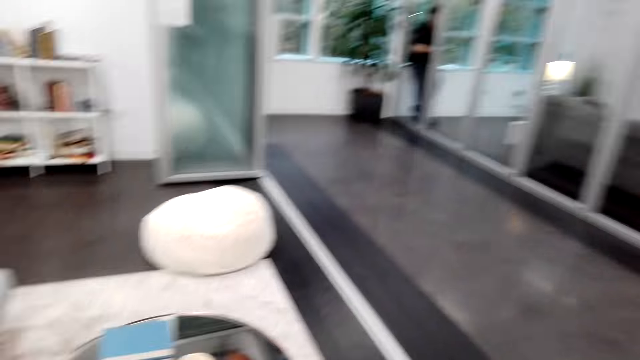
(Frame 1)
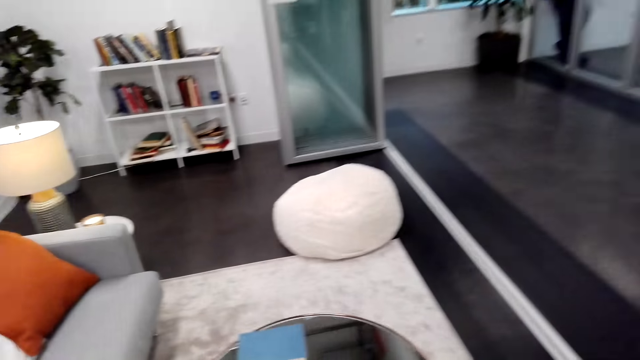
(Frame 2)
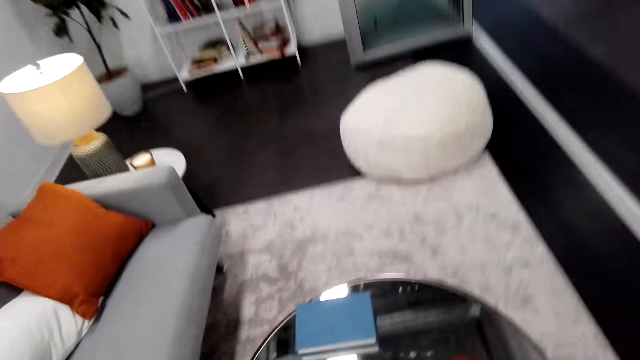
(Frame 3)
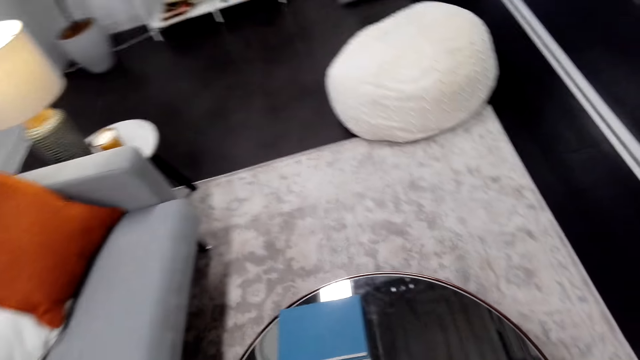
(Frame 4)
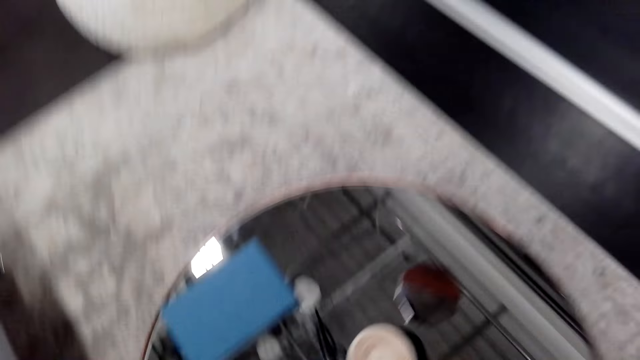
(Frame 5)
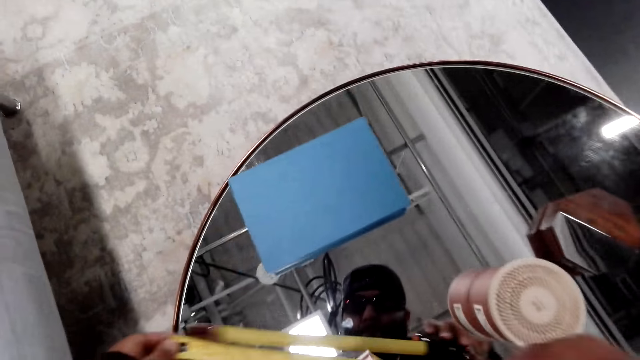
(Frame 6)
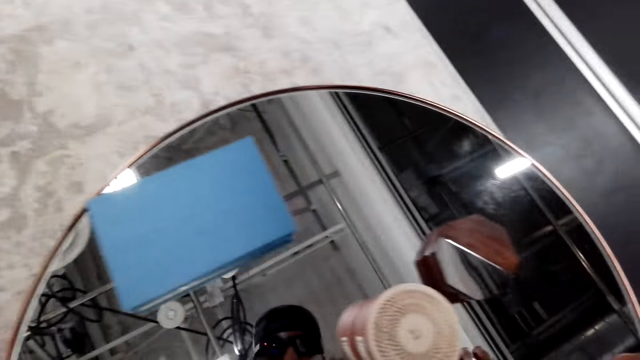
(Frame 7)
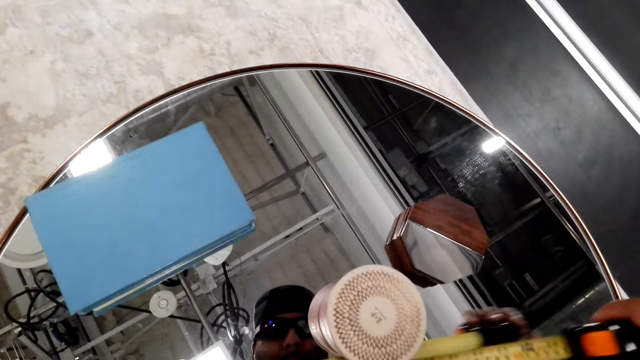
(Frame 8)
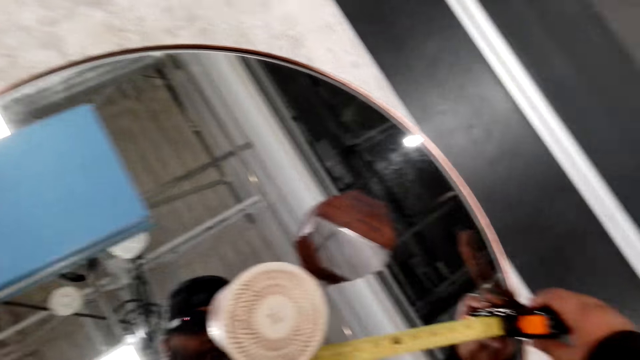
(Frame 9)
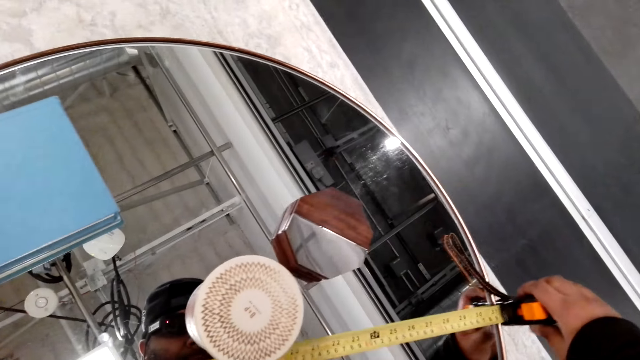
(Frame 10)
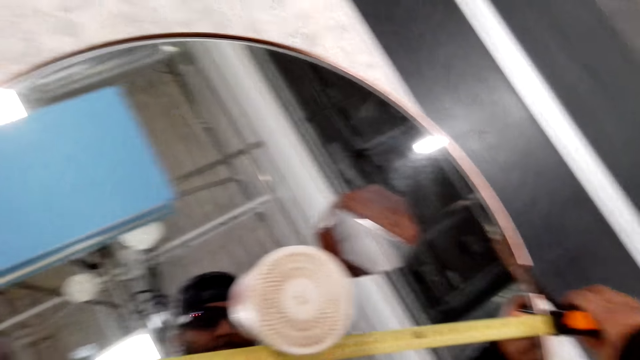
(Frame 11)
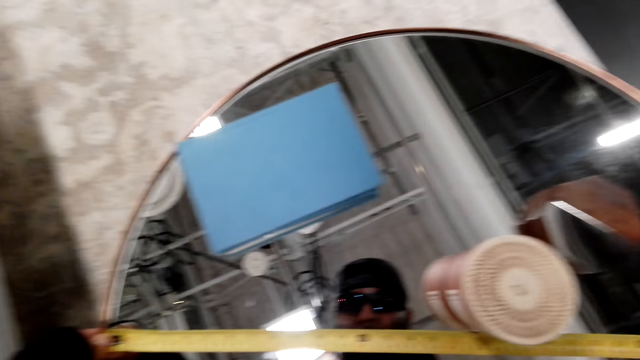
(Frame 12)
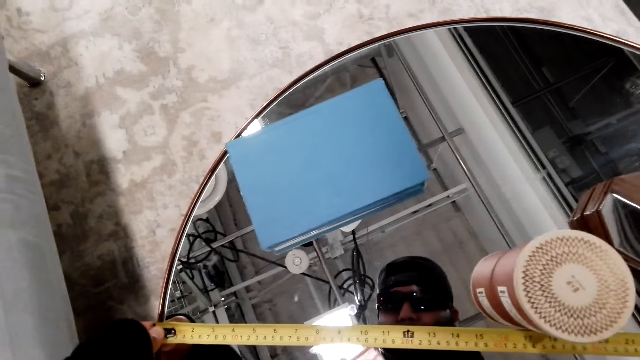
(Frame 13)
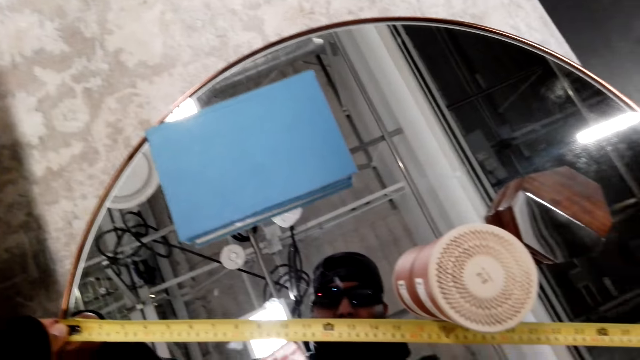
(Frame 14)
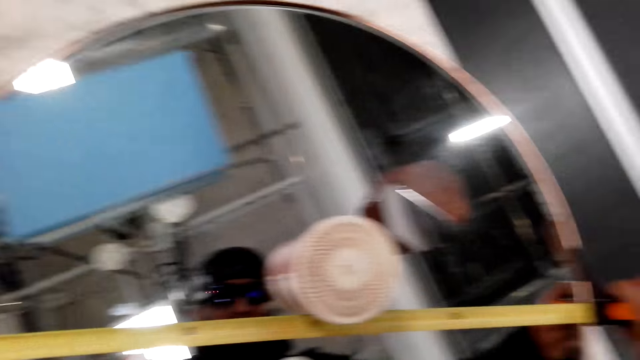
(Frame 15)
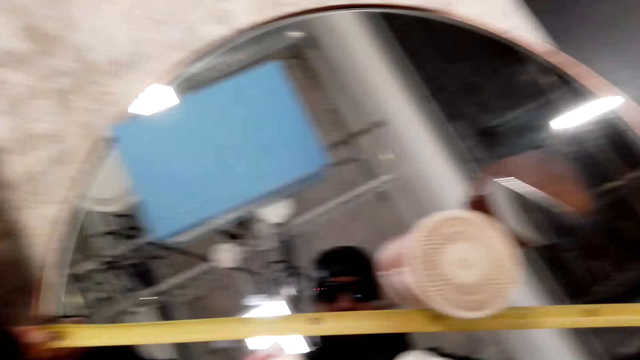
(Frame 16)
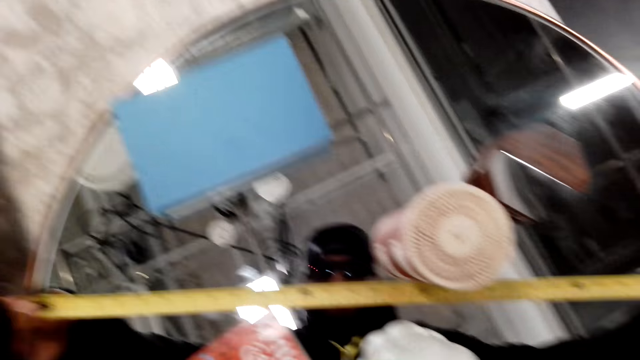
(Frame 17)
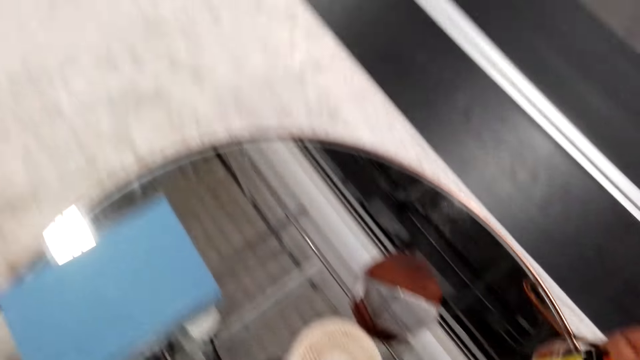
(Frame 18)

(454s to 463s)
The camera wearer measures the glass table.

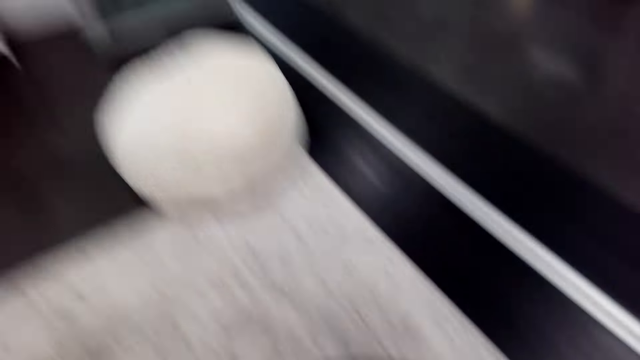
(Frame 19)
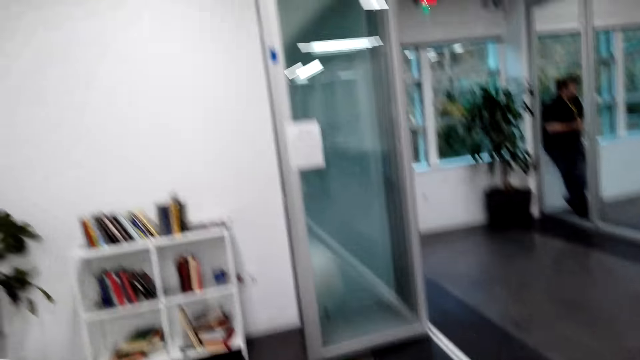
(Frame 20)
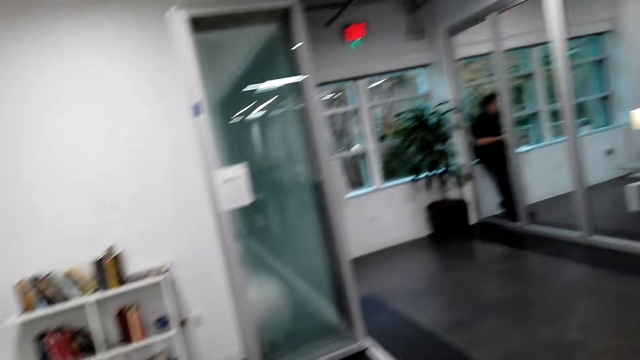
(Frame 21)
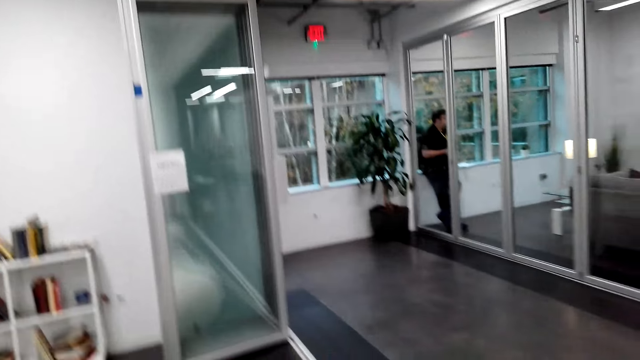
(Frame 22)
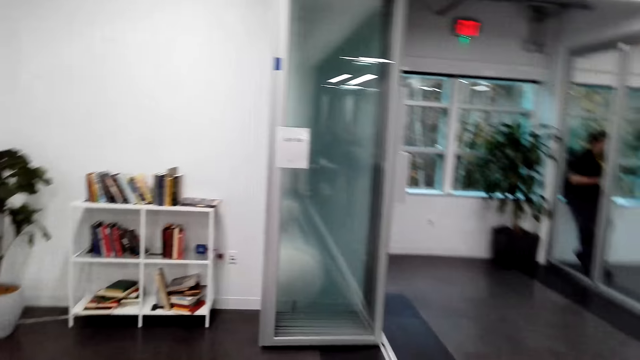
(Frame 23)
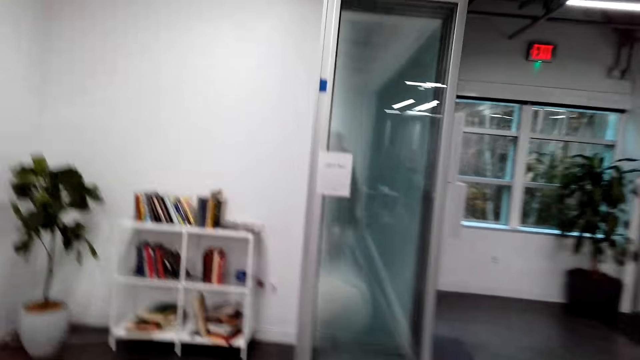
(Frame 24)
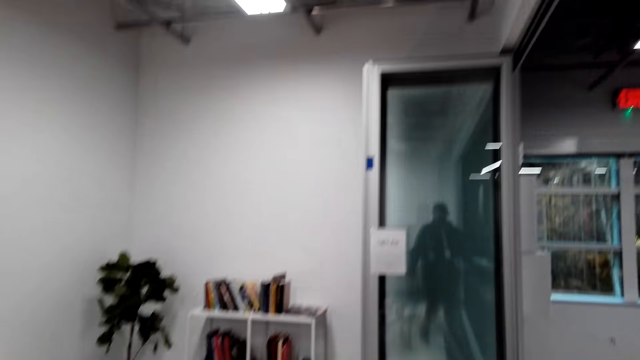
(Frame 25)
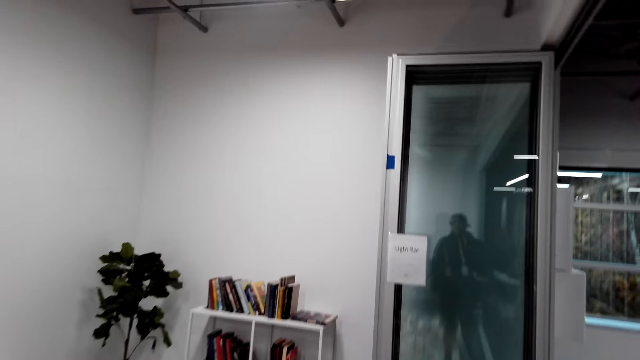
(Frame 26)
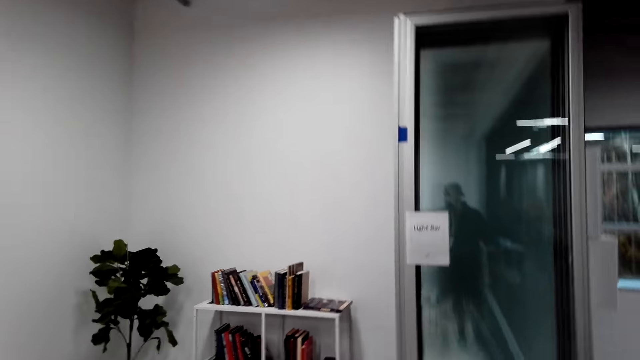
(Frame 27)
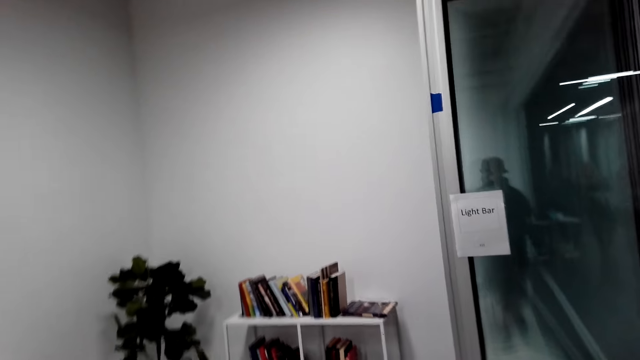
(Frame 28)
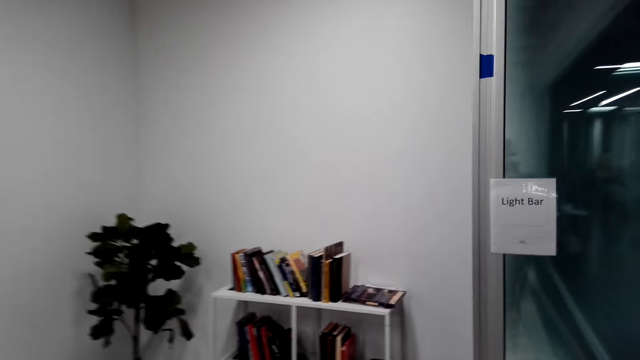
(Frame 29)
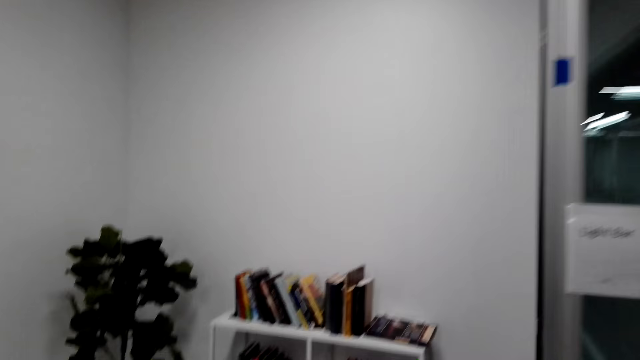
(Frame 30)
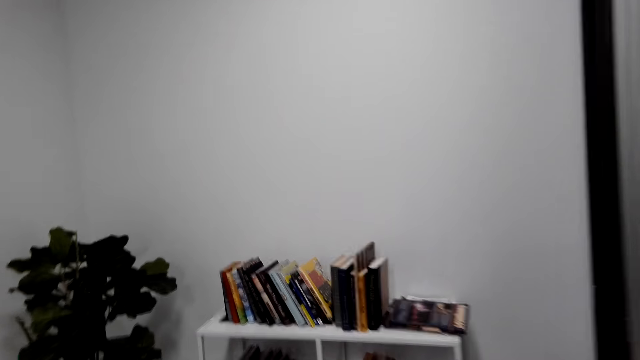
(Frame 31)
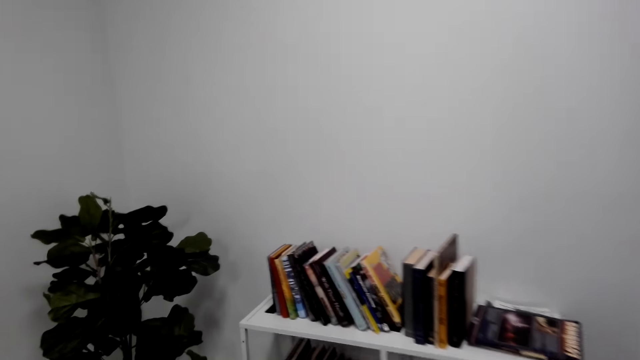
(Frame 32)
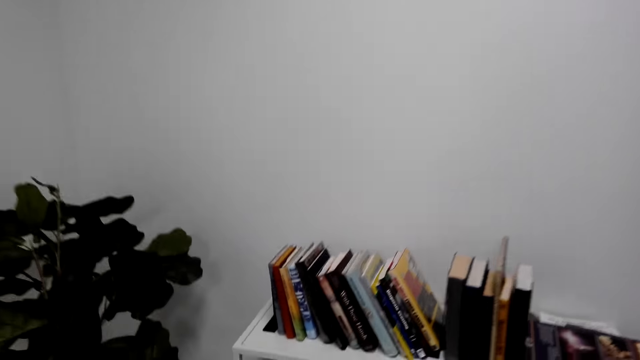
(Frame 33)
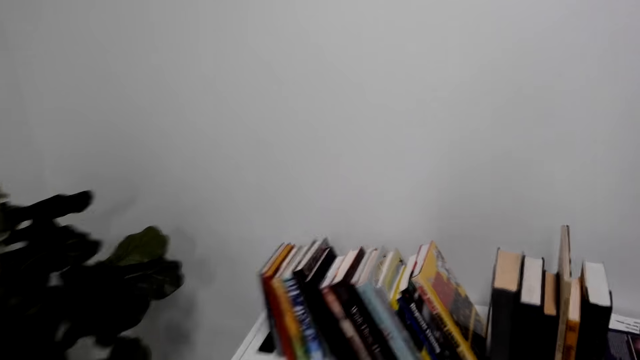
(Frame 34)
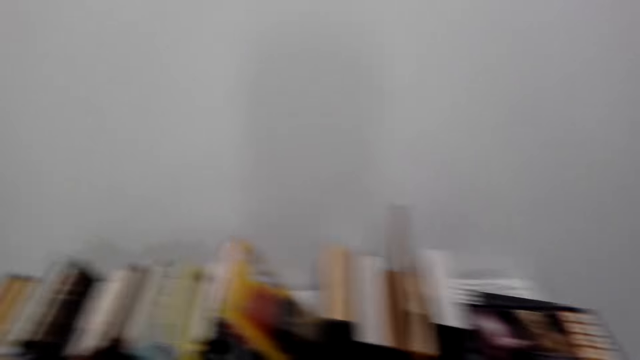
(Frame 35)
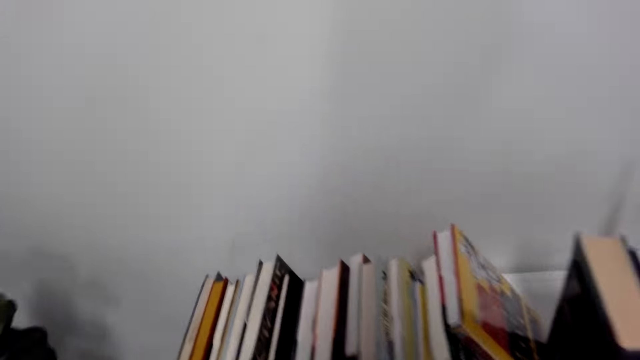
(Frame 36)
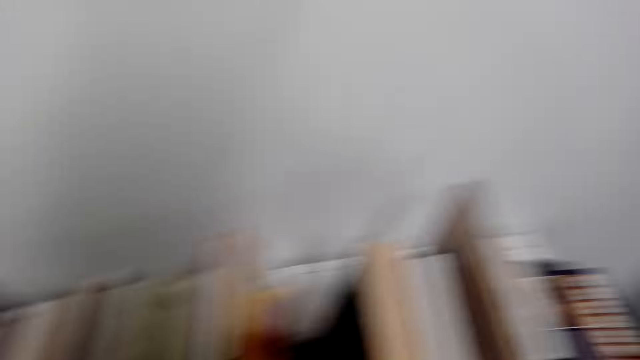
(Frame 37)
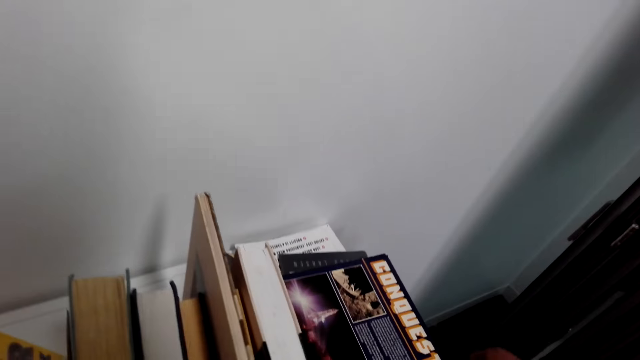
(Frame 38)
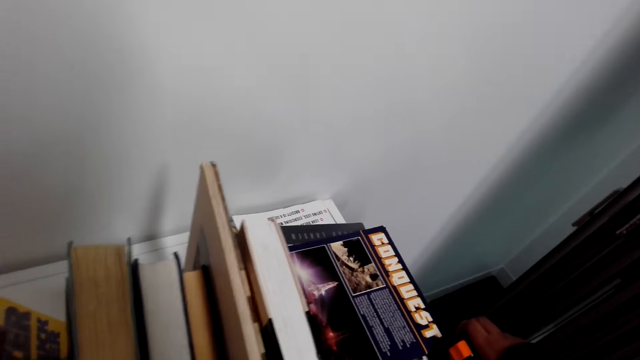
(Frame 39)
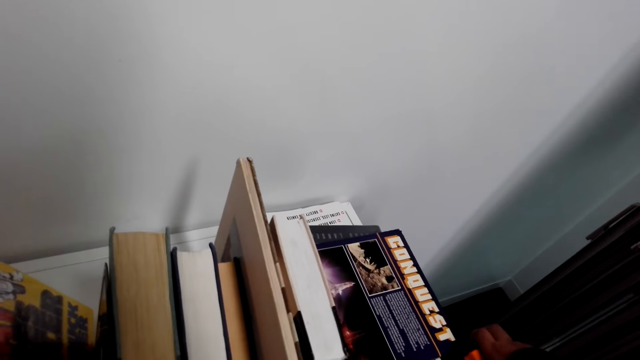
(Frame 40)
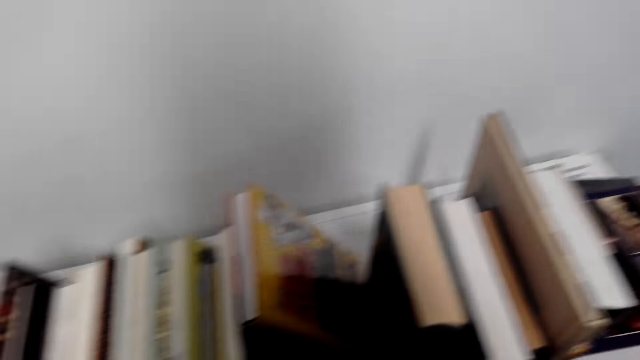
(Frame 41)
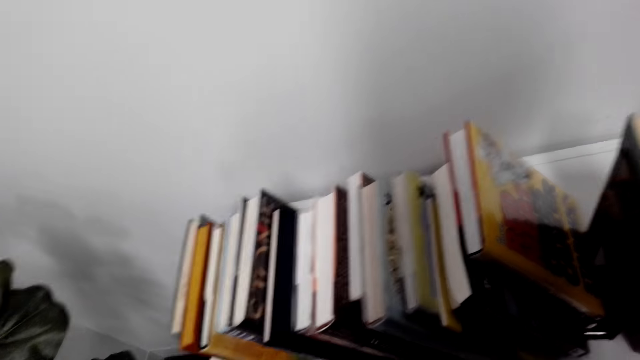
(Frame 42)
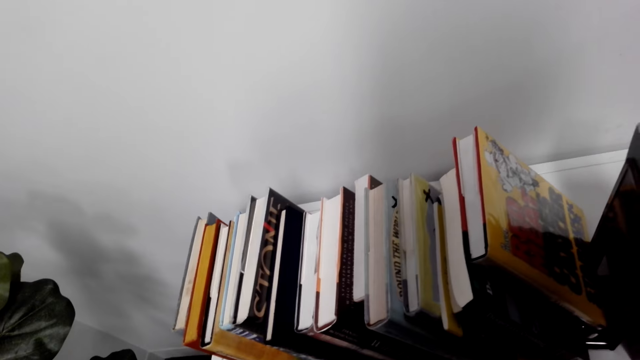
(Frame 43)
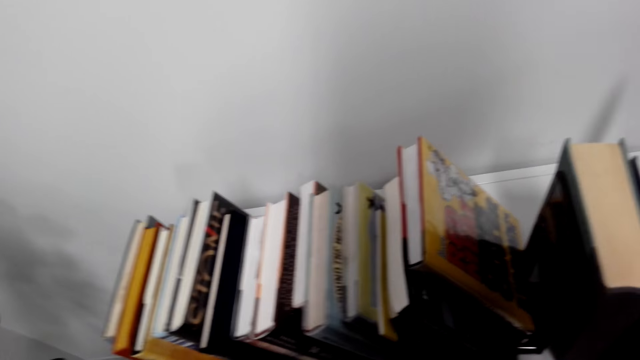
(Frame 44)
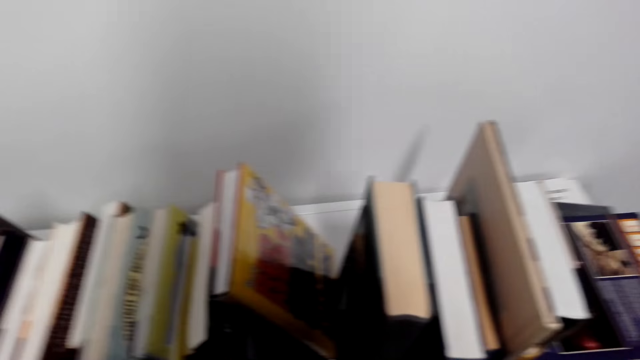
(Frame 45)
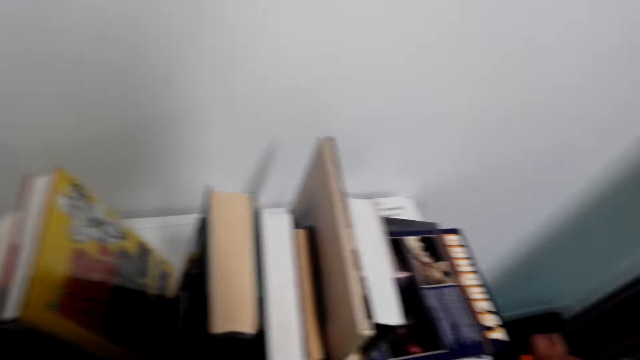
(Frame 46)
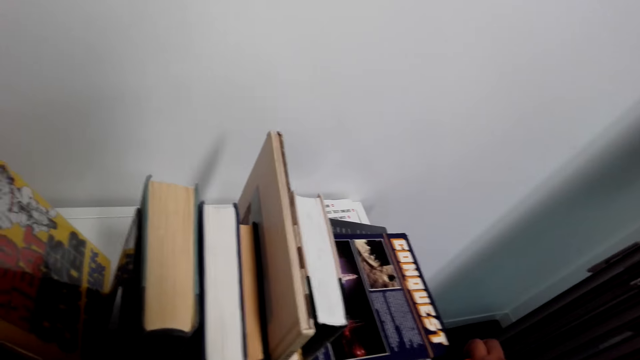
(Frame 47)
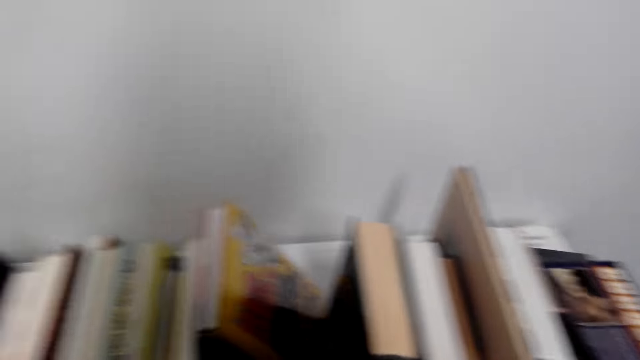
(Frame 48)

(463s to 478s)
The camera wearer moves around the room. They measure the cabinet. They look around the books.
